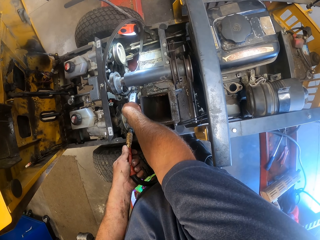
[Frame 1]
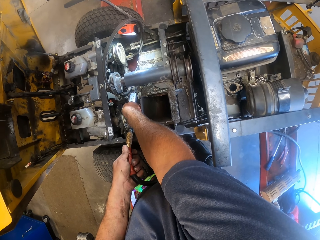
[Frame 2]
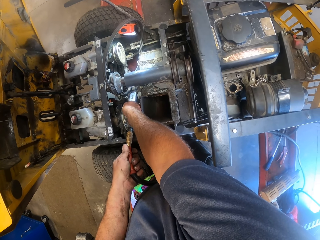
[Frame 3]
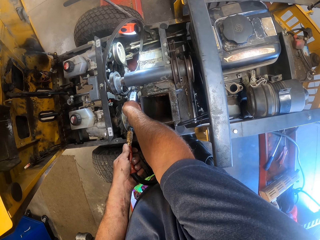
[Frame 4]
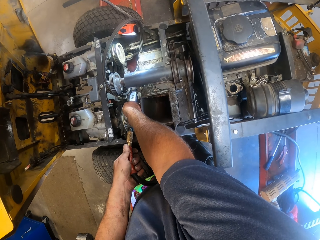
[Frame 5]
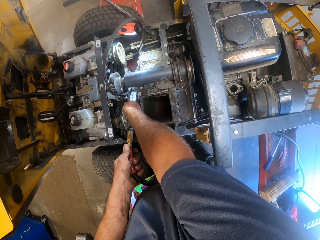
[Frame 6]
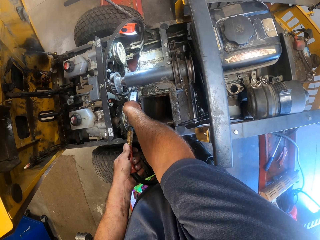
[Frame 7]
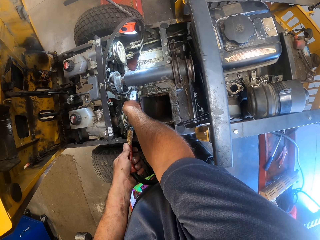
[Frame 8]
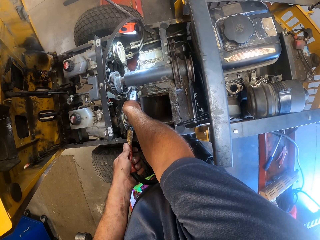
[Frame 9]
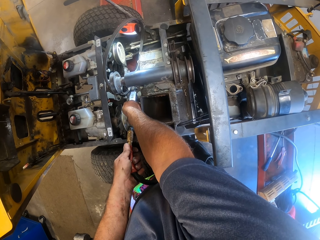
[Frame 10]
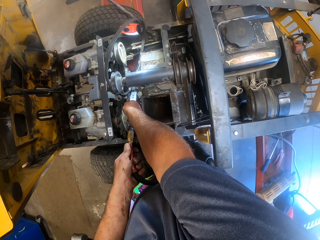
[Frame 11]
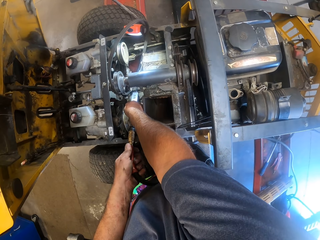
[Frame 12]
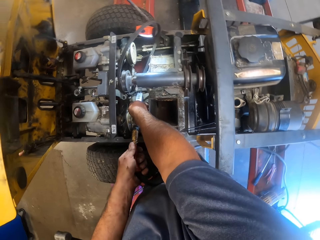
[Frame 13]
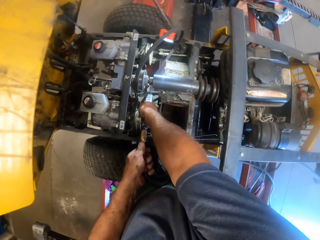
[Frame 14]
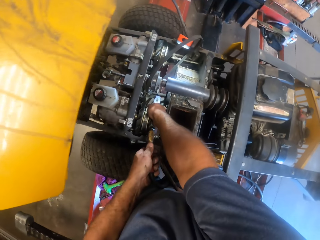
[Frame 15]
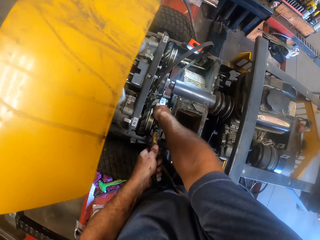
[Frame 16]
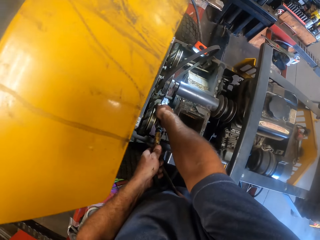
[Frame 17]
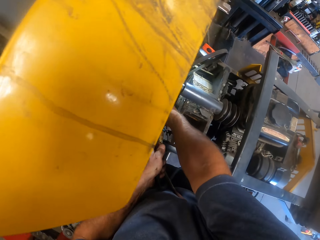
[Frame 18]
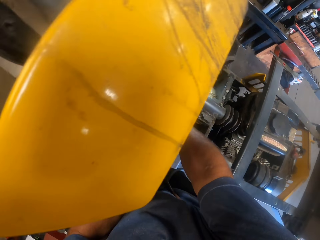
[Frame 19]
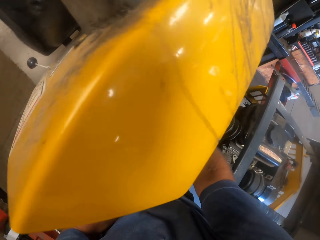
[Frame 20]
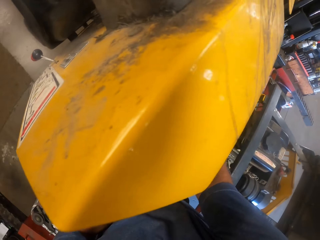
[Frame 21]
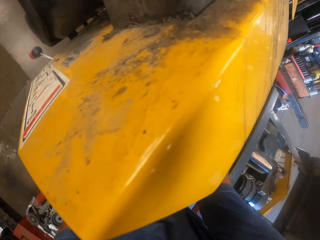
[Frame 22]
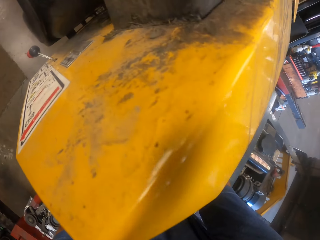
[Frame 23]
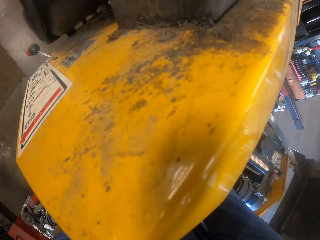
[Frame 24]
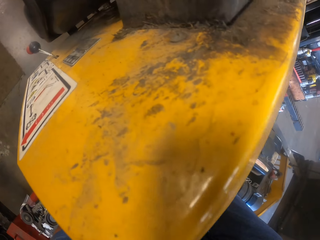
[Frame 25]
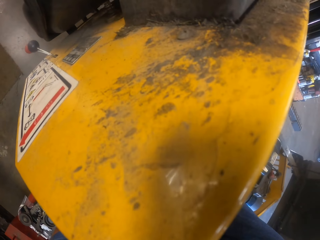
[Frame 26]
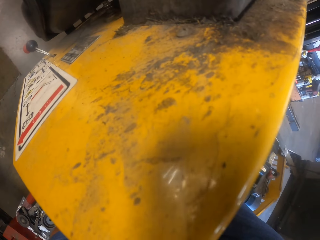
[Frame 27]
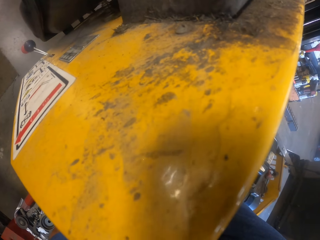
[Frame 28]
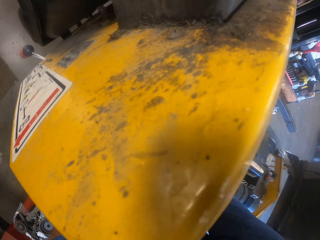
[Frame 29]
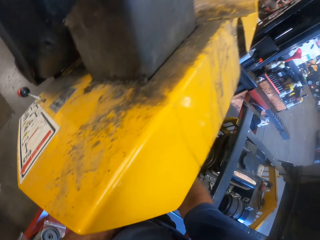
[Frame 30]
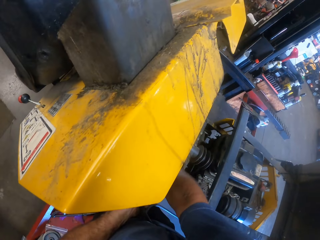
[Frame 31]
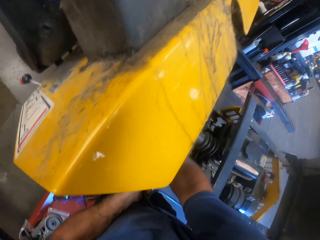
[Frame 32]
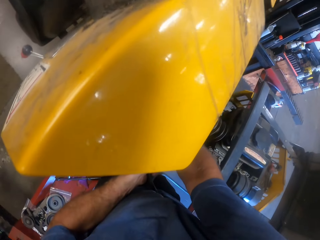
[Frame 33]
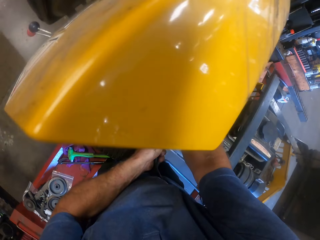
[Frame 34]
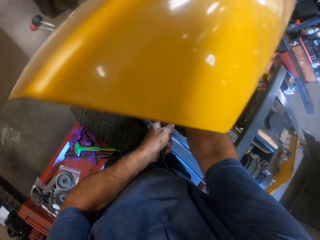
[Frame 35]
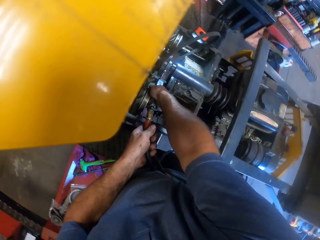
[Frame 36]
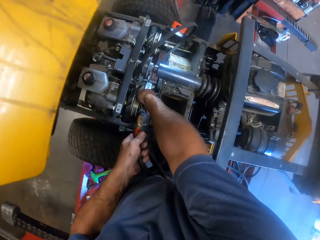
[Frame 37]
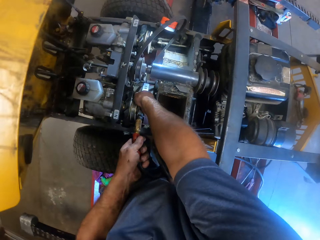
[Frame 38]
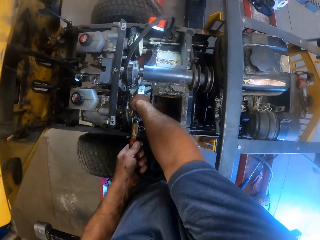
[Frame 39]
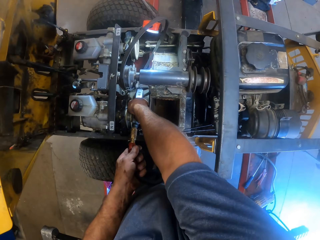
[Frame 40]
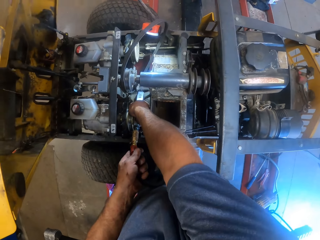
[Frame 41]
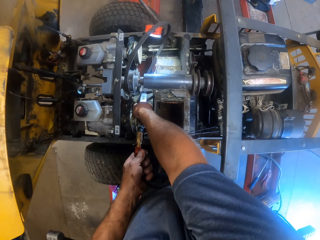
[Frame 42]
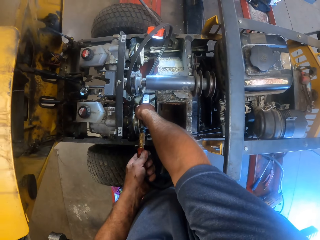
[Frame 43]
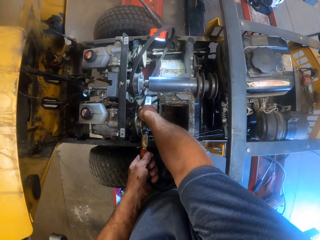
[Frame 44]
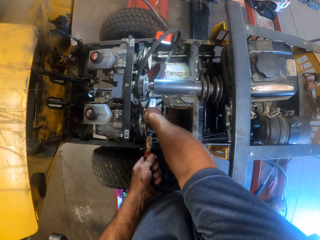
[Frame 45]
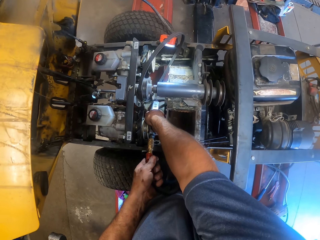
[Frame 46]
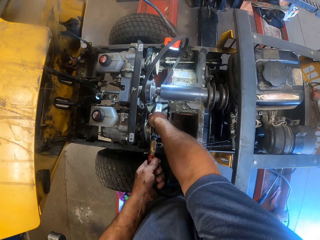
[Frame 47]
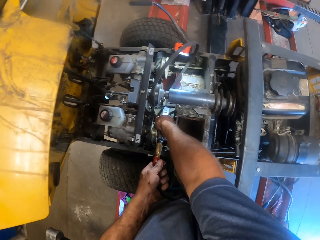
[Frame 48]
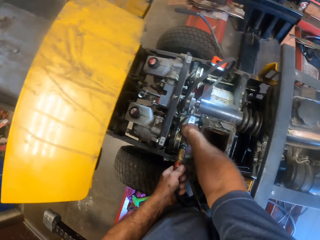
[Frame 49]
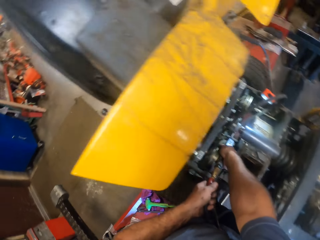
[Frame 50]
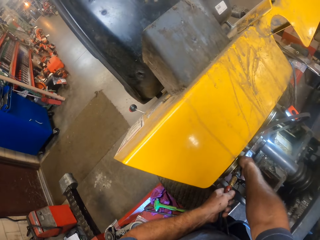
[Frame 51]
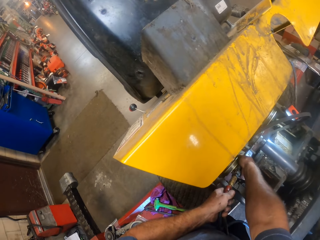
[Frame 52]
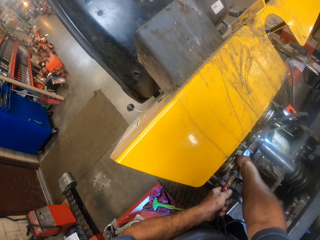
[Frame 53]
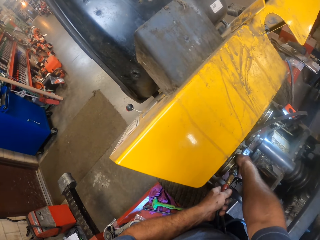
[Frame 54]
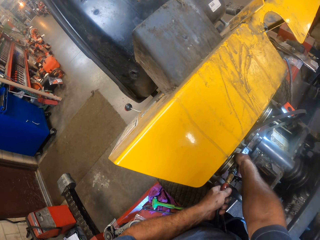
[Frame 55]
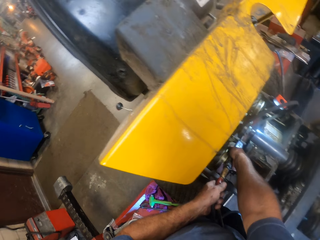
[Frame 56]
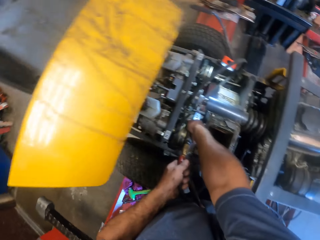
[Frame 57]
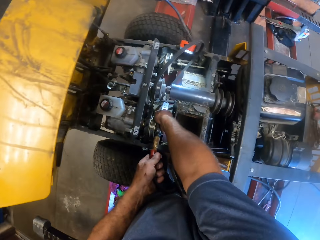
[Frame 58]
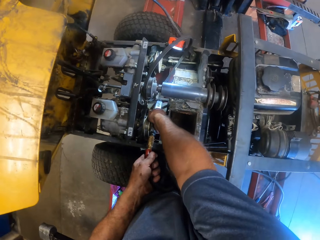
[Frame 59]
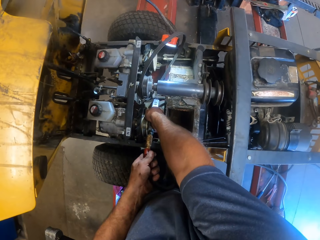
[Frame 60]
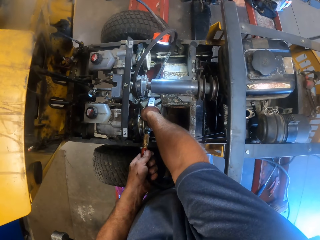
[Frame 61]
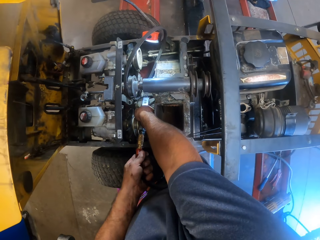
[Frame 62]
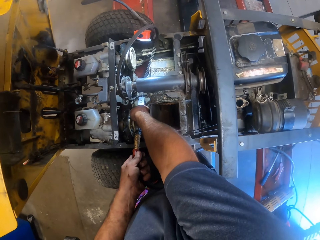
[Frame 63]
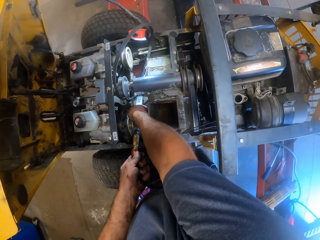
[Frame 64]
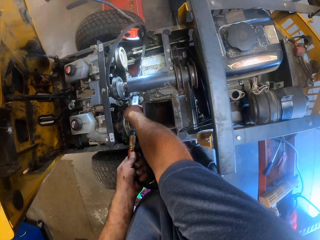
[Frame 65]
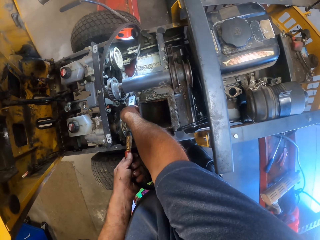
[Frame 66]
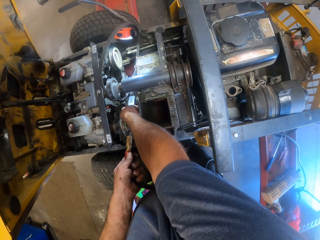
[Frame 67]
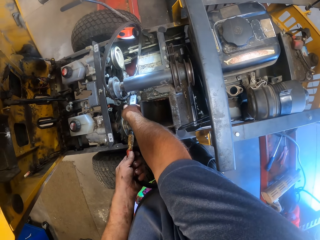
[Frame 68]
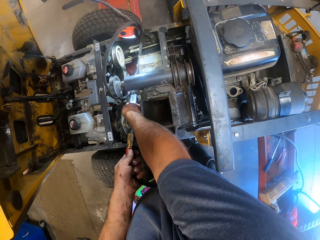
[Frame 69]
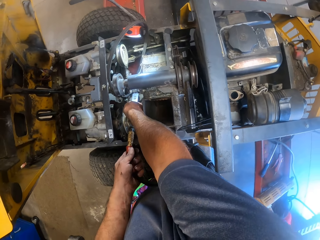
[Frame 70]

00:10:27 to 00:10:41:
The camera wearer looks around. They weld a two wheel drive with a welding machine. They look around.

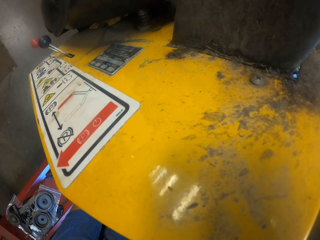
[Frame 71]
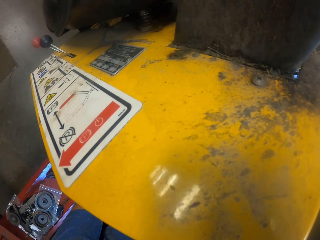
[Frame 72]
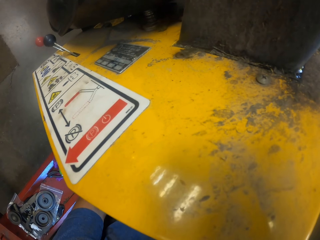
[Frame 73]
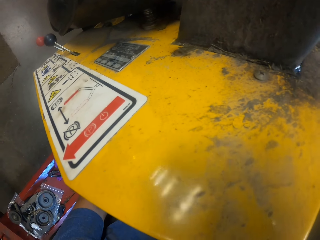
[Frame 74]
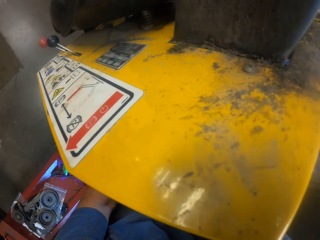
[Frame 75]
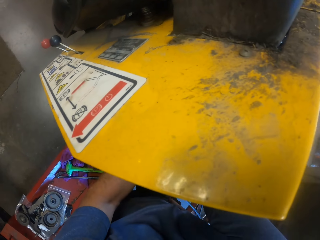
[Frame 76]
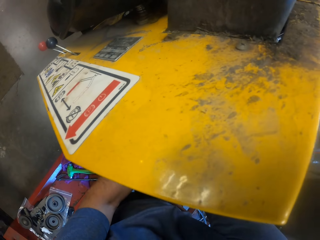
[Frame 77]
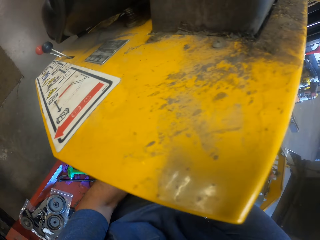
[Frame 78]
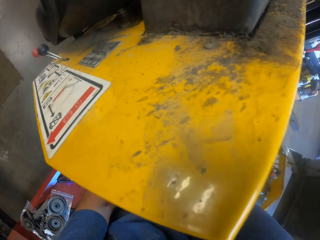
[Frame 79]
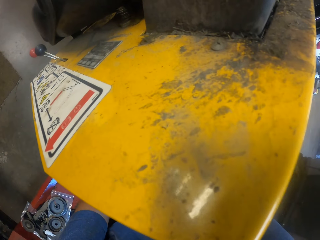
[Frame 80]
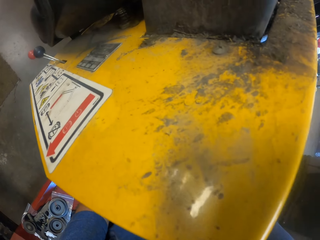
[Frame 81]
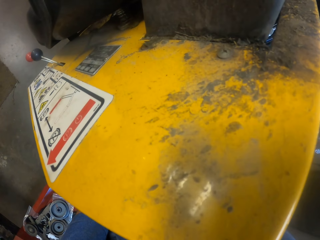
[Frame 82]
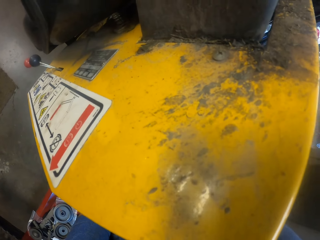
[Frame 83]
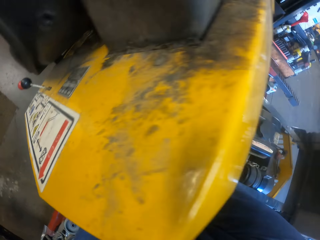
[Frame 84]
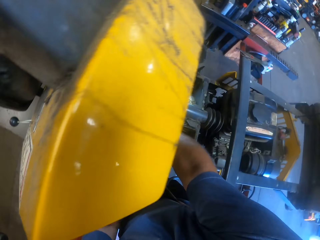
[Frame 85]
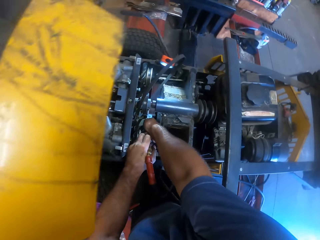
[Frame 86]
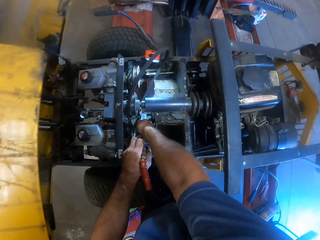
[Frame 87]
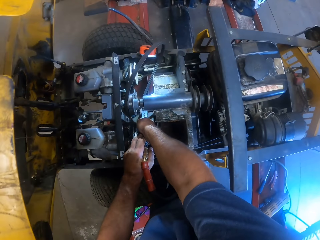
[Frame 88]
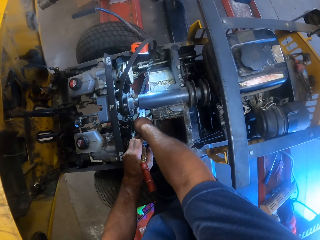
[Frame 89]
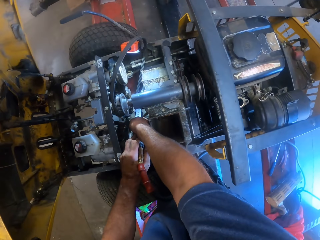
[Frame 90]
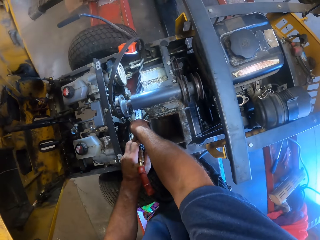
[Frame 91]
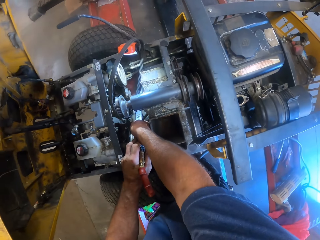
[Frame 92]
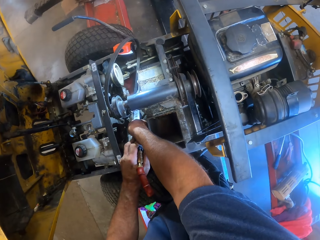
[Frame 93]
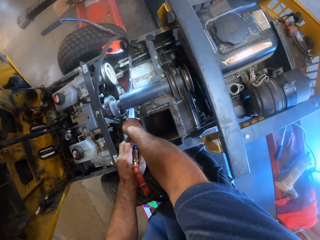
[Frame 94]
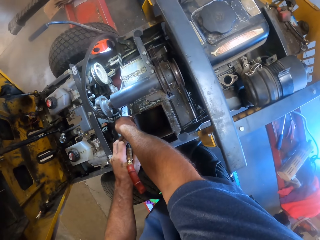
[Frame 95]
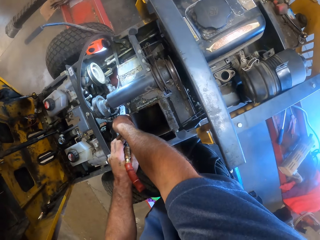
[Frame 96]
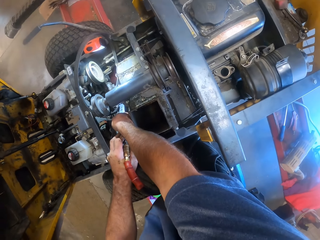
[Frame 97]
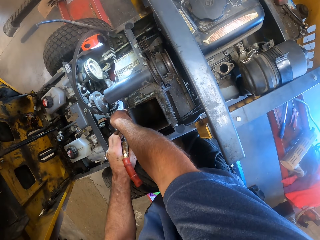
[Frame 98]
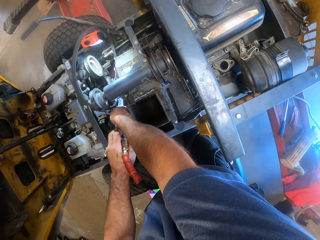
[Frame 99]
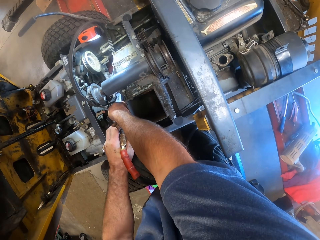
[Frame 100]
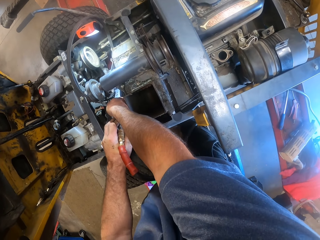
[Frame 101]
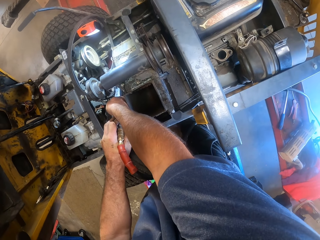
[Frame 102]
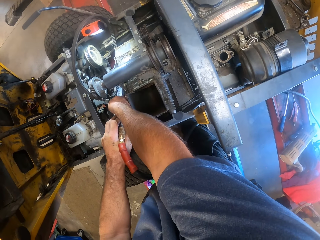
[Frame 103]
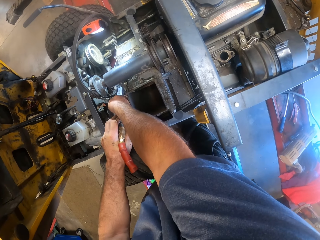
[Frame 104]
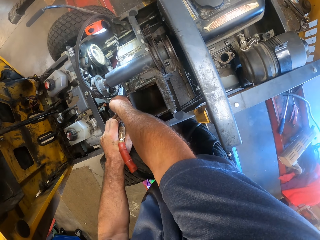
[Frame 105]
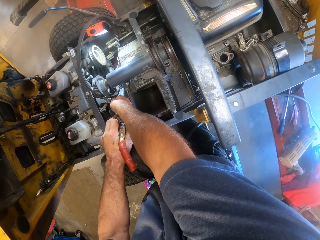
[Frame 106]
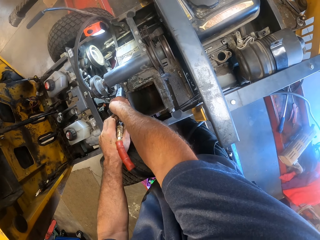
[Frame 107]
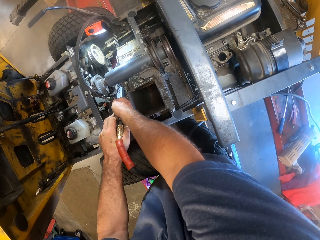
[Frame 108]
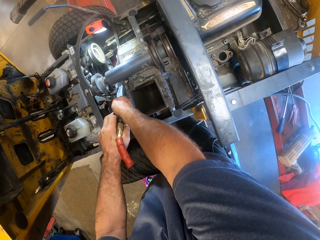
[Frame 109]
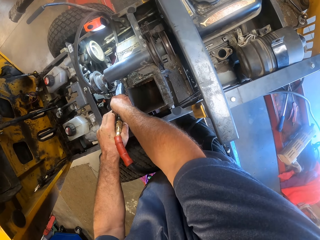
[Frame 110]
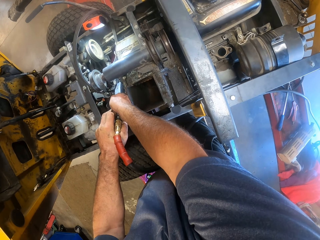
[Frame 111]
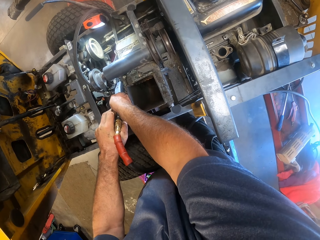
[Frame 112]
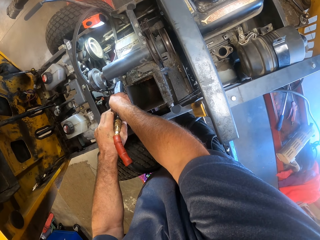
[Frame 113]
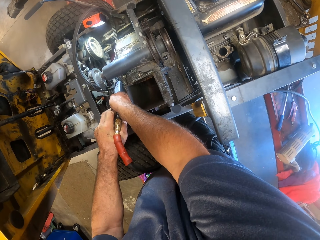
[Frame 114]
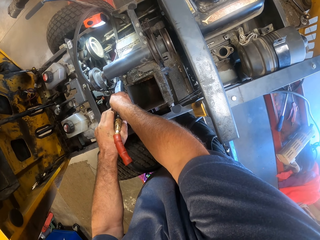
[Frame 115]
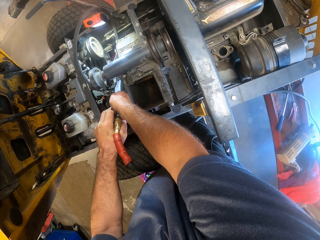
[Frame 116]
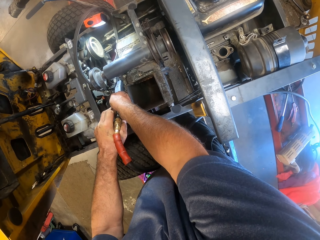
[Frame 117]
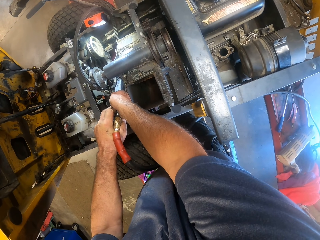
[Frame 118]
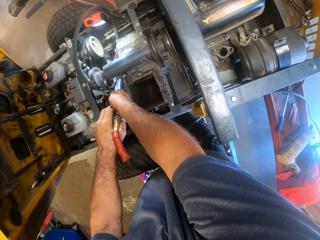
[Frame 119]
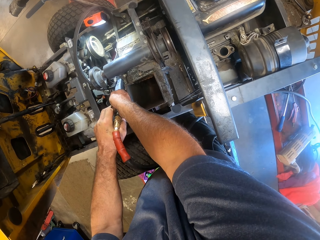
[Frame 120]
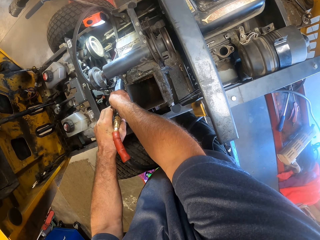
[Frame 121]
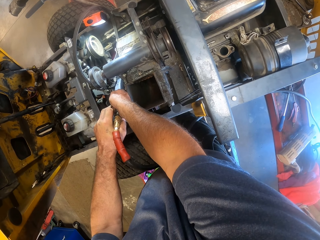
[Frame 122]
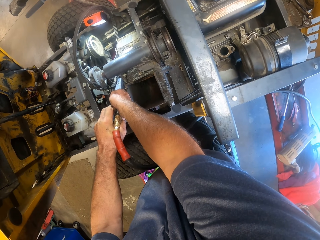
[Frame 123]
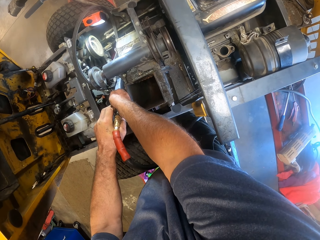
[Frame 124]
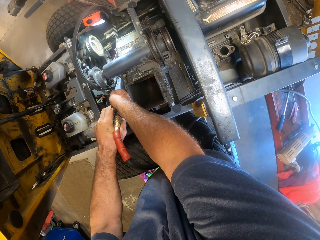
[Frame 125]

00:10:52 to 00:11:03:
The camera wearer welds a two wheel drive with a welding machine.
